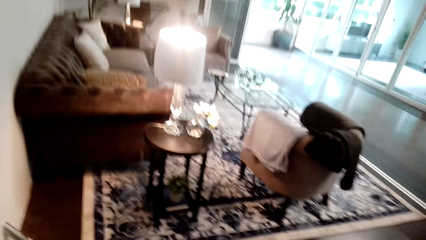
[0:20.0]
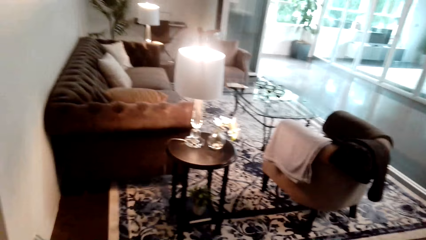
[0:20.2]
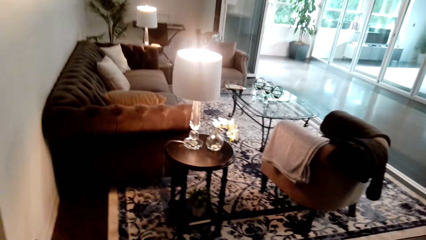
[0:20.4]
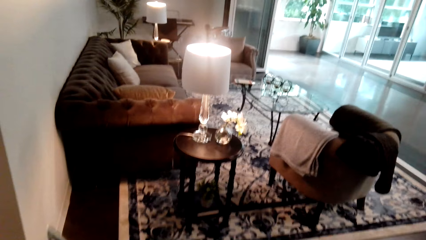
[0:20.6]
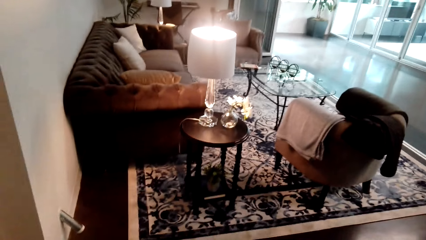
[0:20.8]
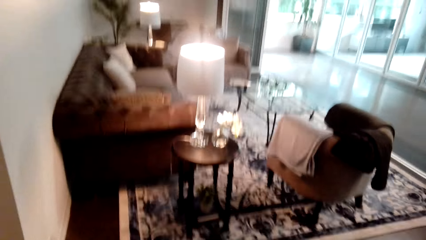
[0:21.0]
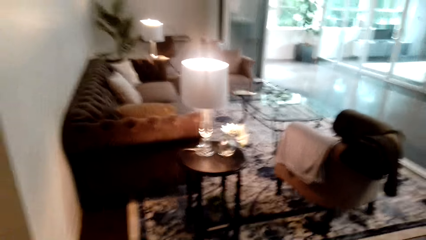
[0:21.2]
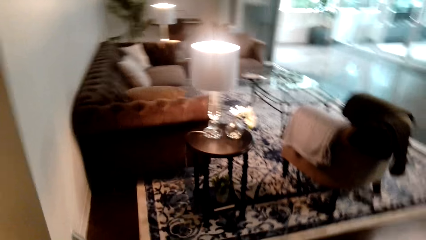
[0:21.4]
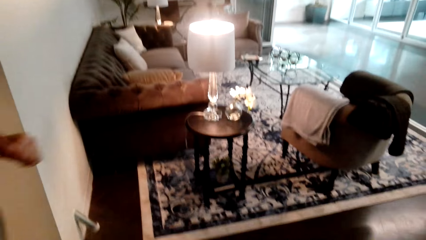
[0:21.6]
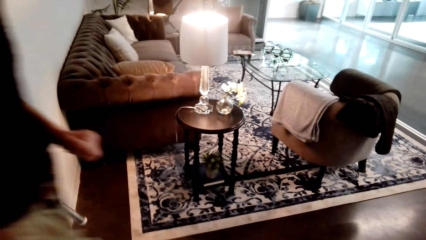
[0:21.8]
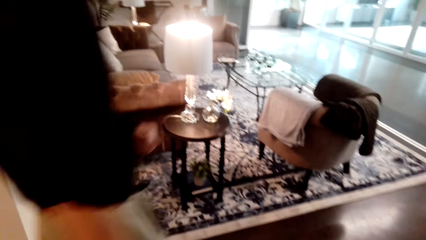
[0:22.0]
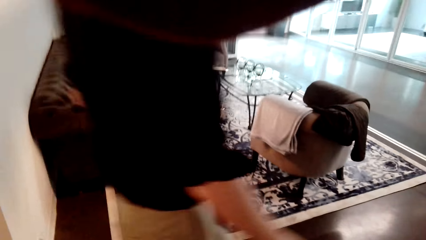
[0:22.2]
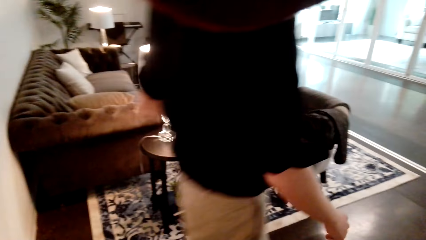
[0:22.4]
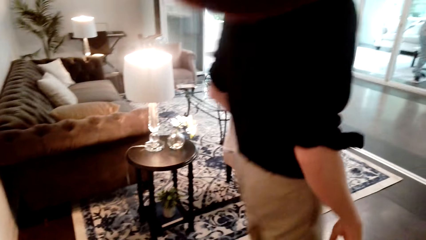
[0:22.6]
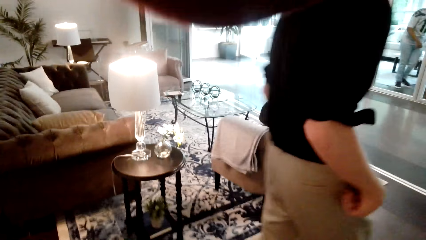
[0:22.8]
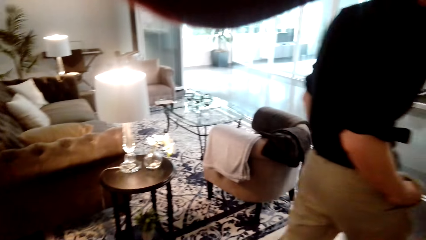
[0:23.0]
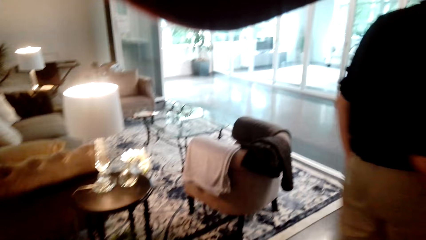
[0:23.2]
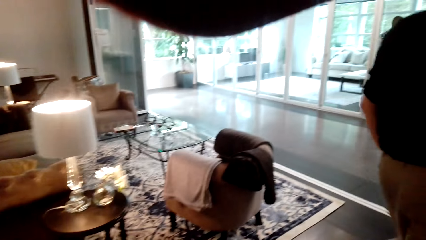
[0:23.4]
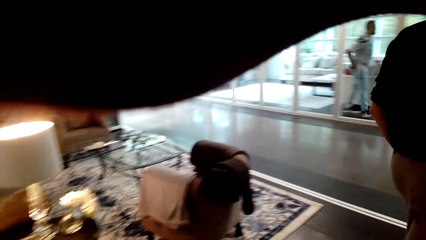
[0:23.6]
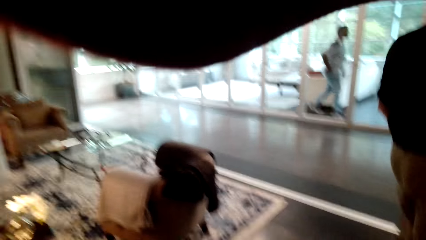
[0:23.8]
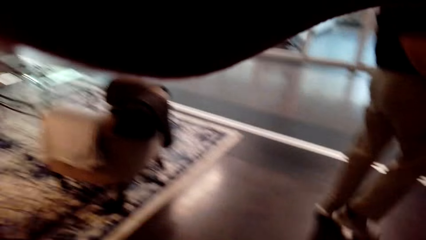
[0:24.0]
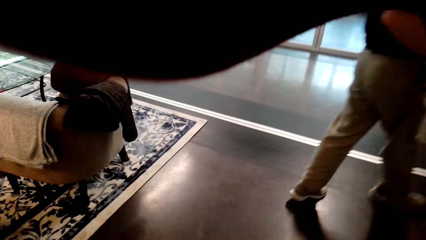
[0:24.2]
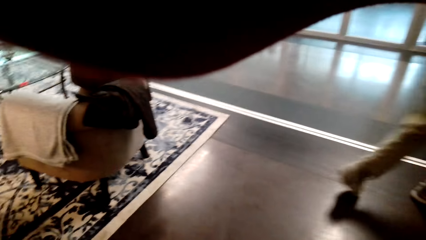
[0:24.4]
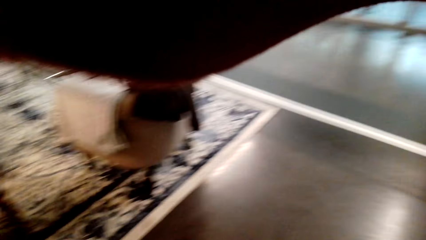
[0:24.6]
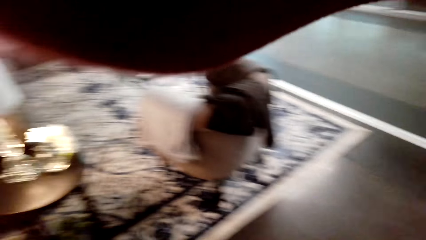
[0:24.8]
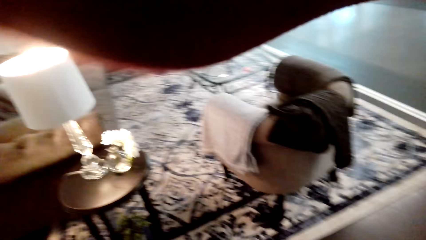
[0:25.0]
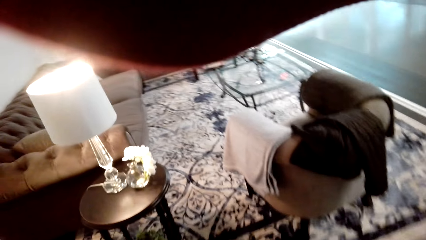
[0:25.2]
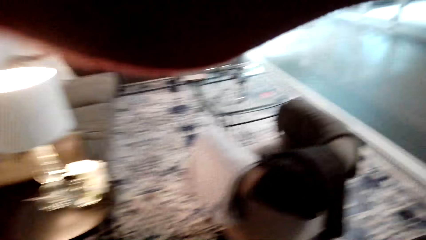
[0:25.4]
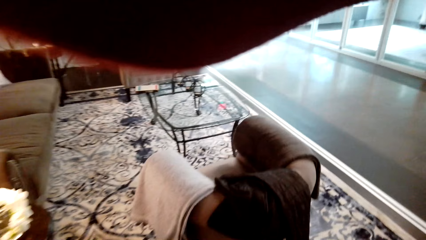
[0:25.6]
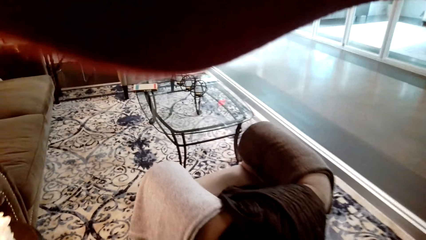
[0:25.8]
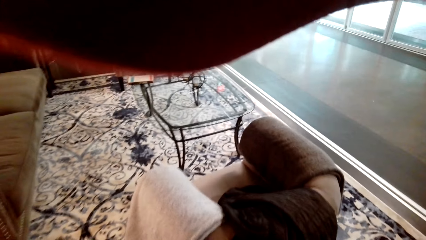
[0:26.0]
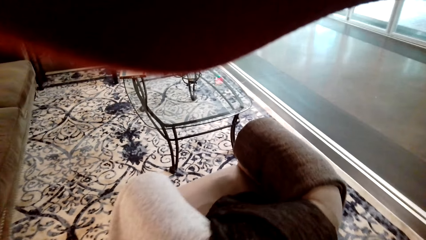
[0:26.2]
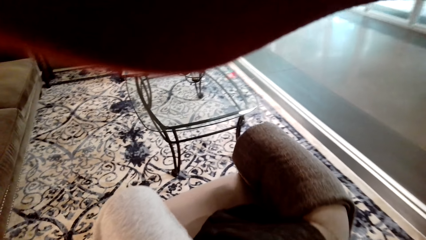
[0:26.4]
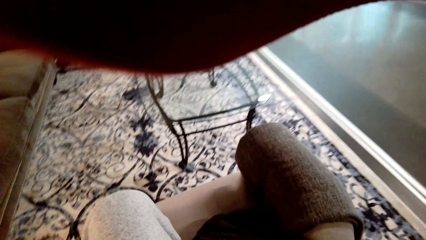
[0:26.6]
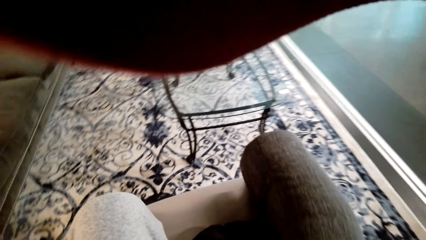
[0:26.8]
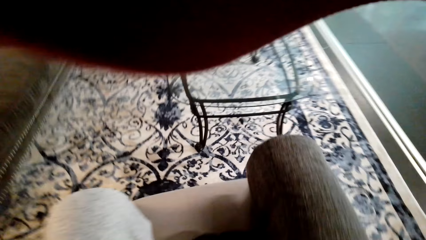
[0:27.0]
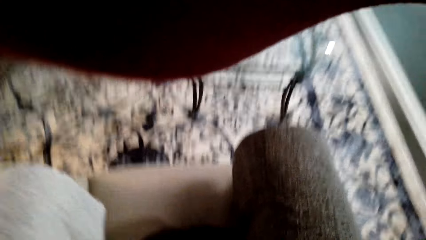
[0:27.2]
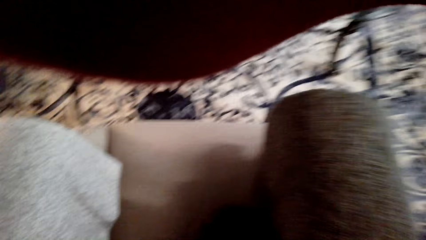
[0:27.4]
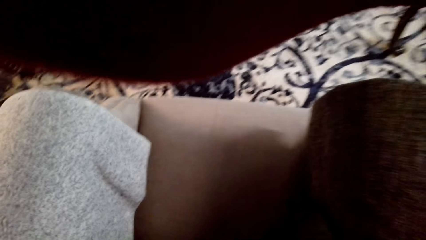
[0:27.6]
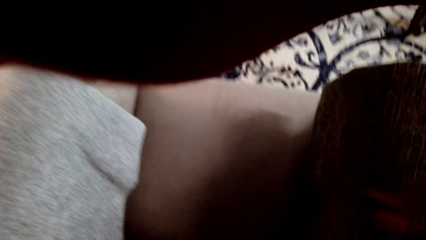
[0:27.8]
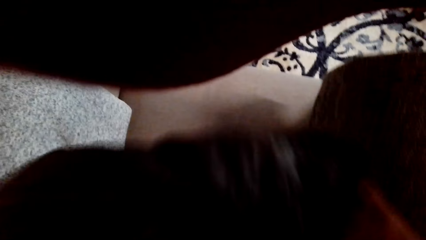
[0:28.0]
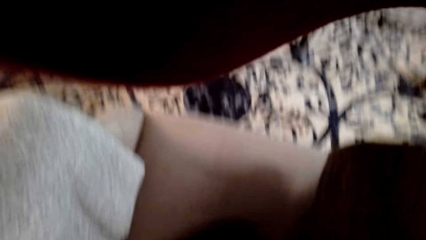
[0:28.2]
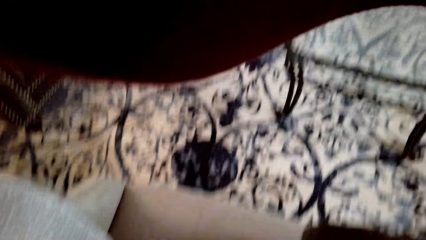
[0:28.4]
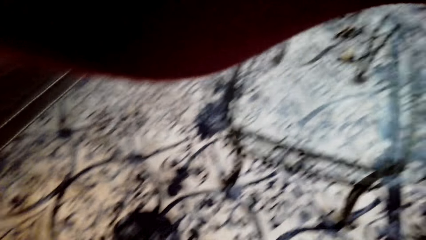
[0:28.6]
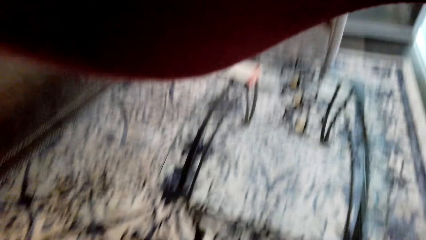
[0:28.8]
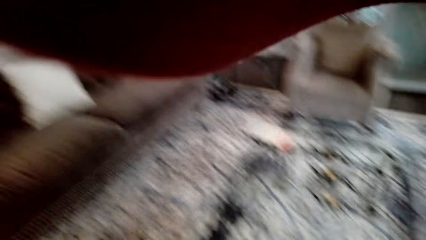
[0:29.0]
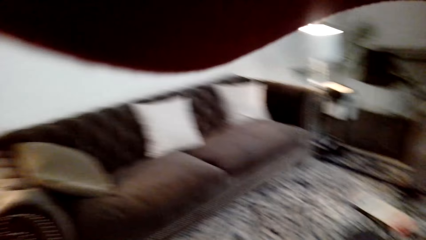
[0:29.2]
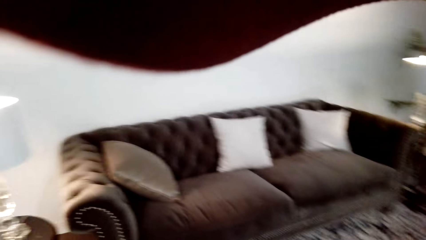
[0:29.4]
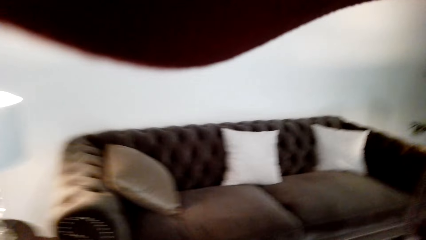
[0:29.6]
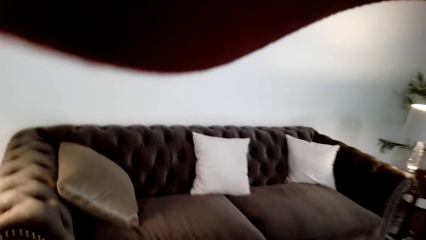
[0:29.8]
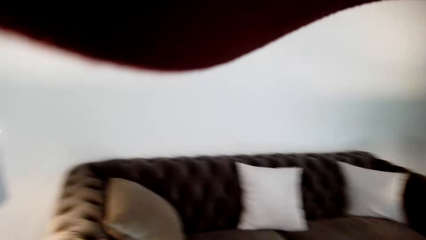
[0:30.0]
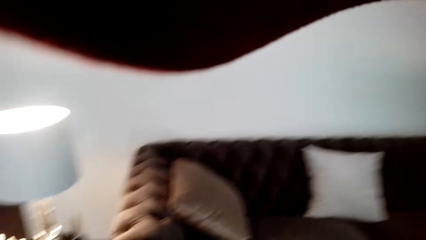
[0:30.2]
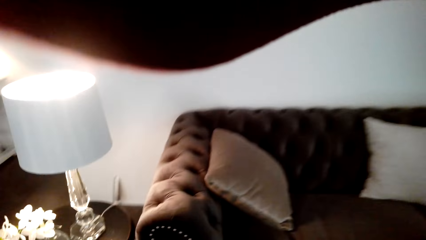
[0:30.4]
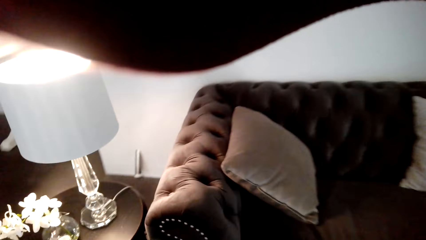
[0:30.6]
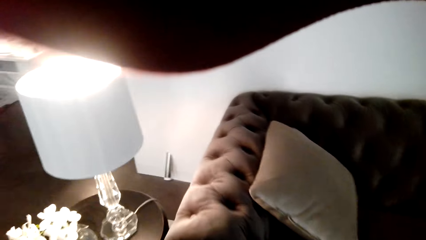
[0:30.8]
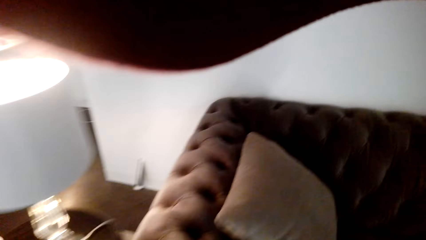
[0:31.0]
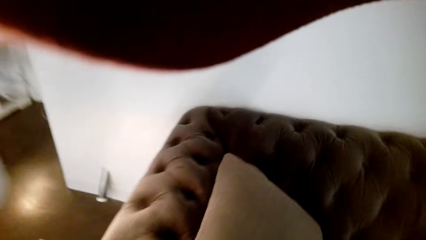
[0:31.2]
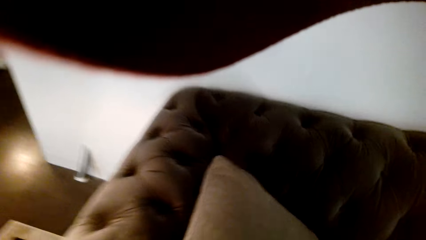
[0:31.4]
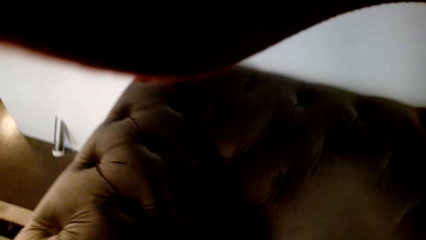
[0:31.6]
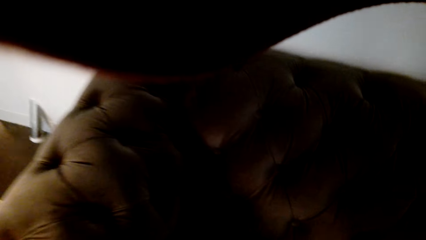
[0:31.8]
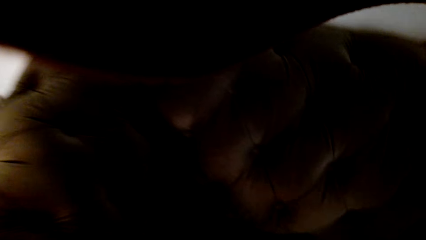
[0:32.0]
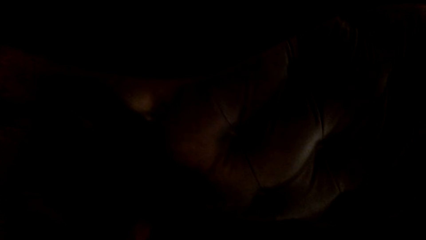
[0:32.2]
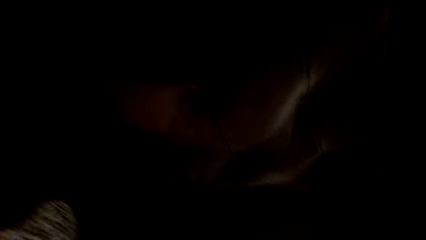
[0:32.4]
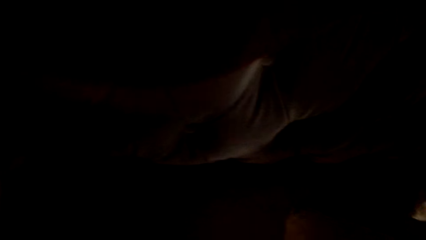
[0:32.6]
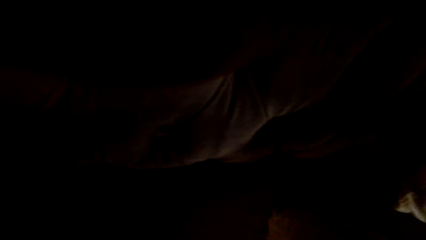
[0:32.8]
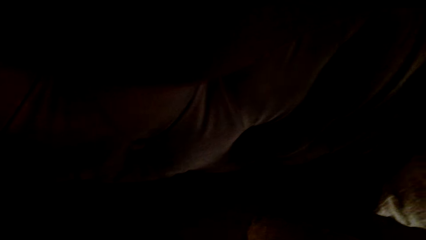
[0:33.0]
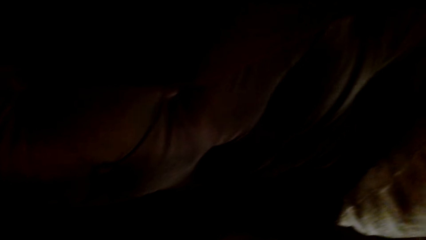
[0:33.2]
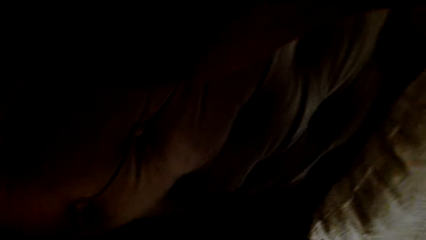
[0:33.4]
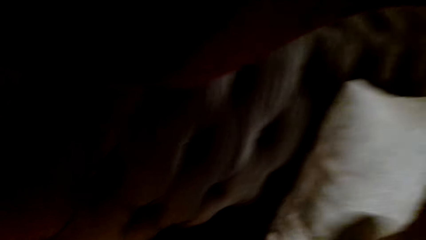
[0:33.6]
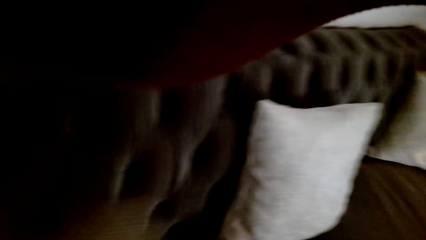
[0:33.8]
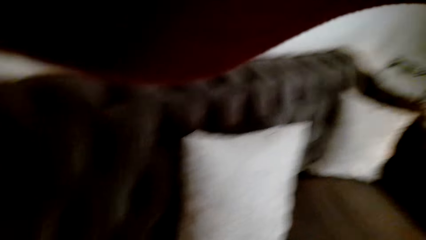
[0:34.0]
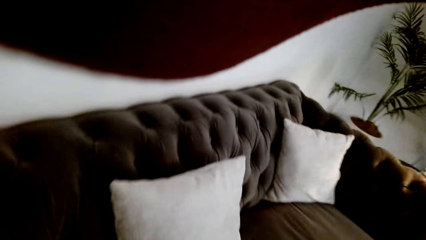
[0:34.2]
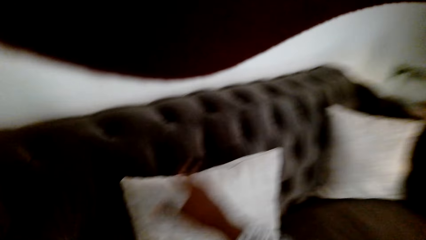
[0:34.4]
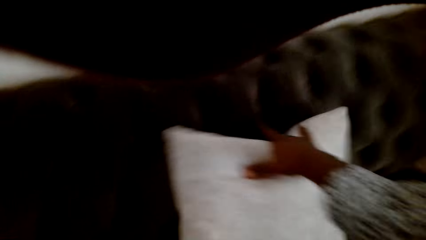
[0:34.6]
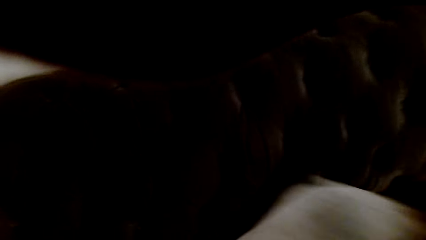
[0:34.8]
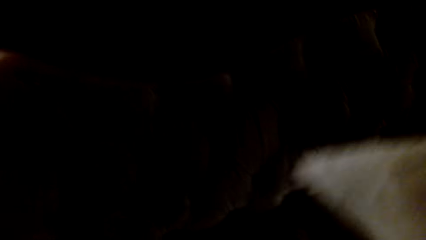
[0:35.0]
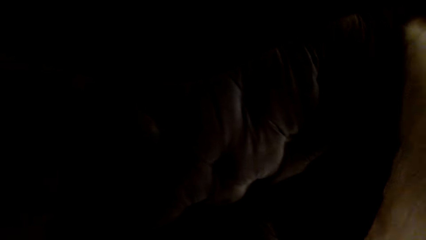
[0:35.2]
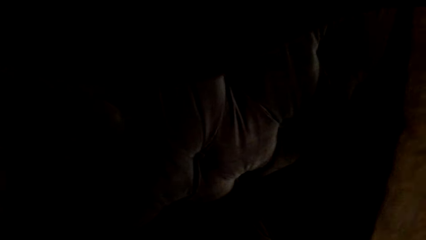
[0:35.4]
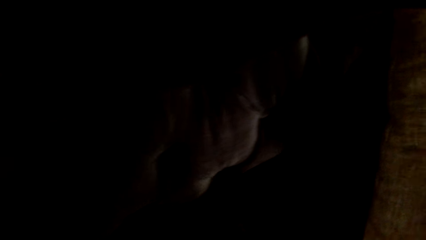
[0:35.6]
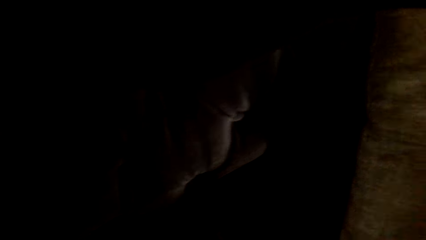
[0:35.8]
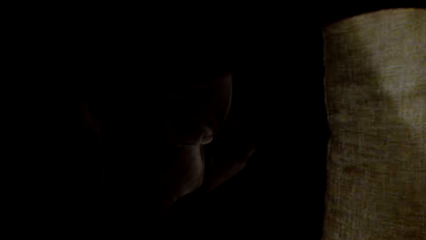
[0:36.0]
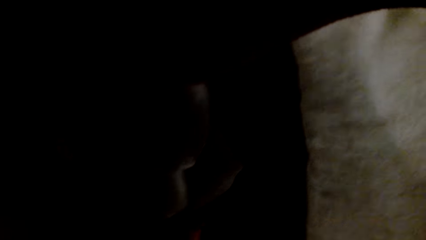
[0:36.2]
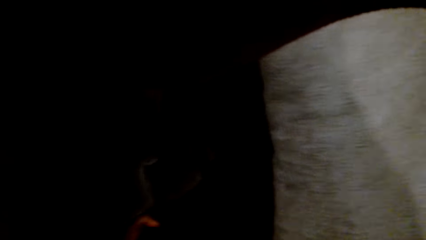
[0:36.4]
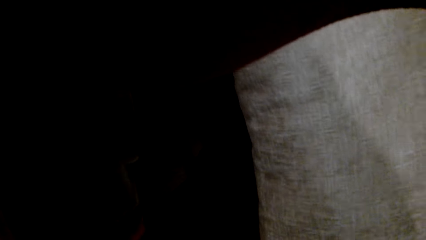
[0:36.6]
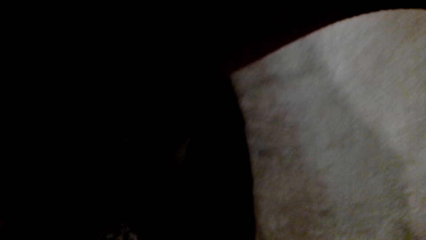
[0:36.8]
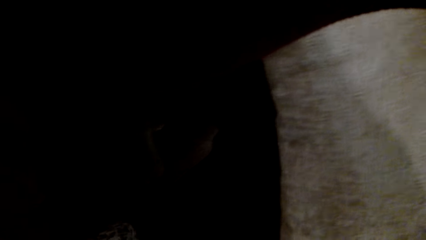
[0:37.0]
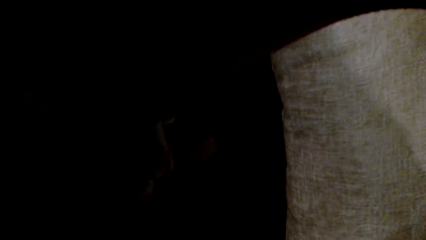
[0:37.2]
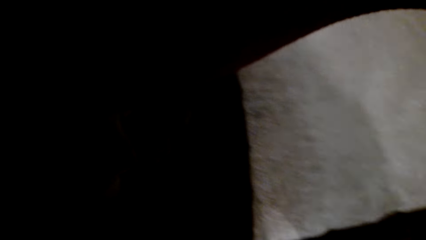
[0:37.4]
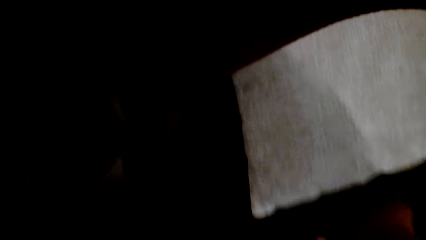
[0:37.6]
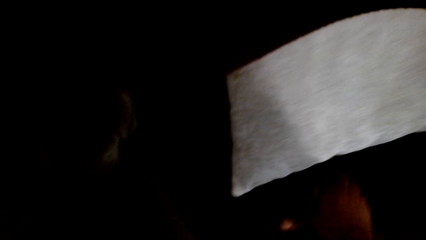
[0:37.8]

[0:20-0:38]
A man walks around the house. The camera wearer places his sweater on the sofa. He moves a pillow. He moves the pillow again.
